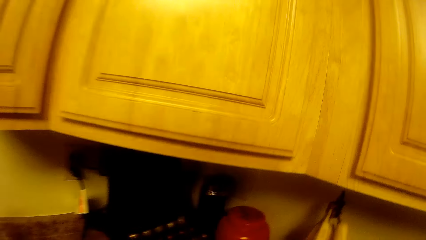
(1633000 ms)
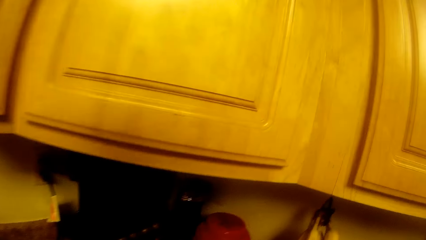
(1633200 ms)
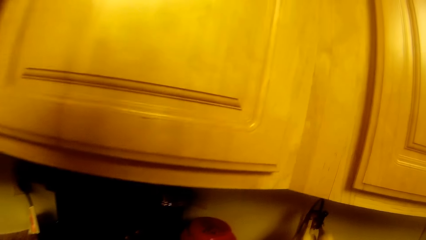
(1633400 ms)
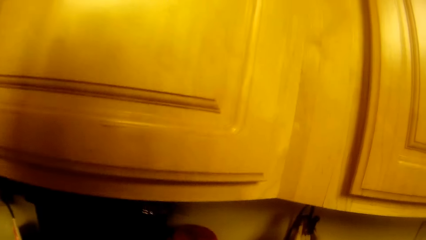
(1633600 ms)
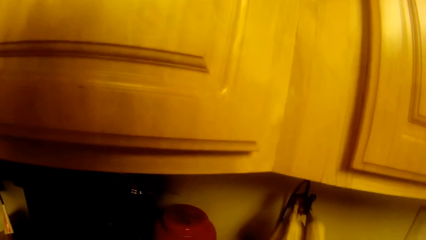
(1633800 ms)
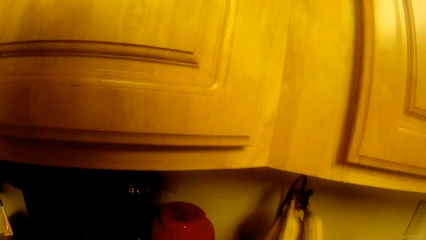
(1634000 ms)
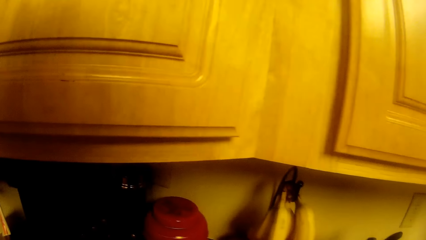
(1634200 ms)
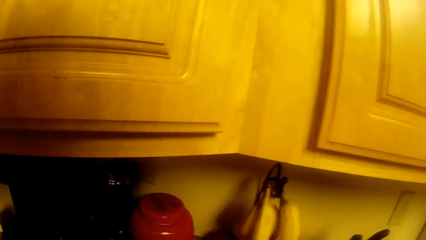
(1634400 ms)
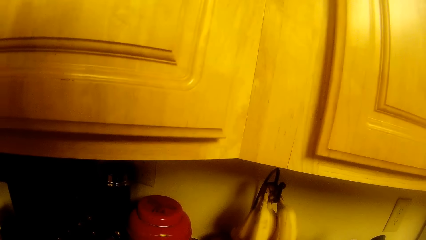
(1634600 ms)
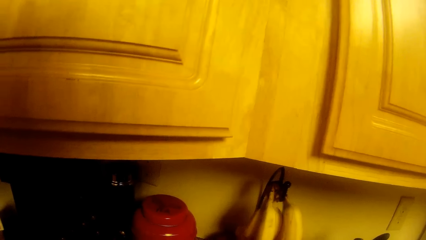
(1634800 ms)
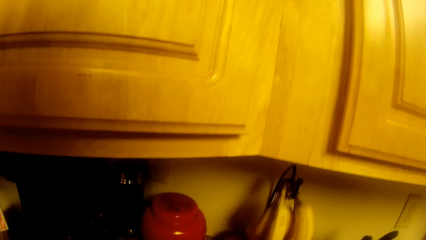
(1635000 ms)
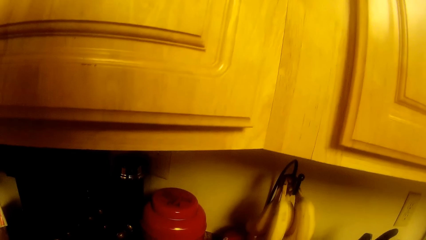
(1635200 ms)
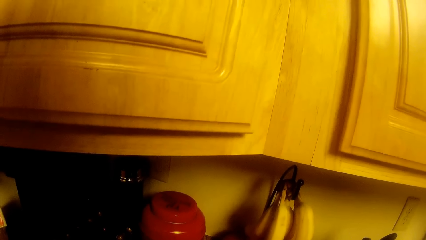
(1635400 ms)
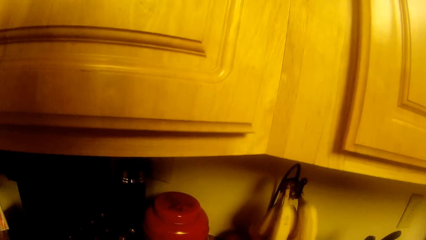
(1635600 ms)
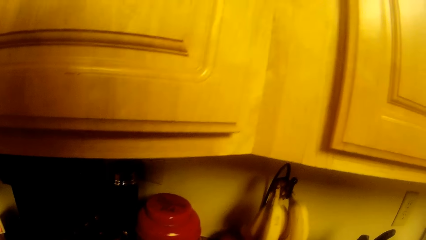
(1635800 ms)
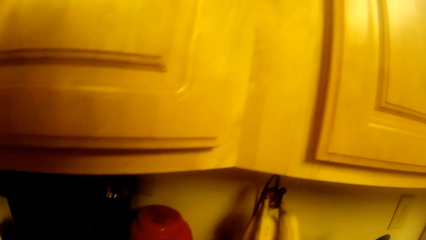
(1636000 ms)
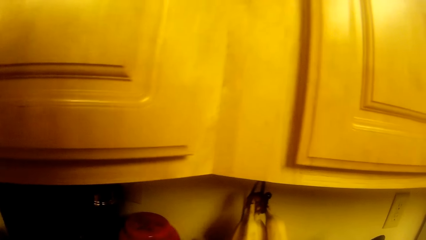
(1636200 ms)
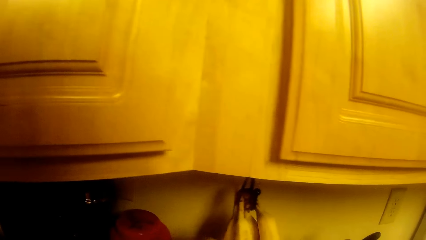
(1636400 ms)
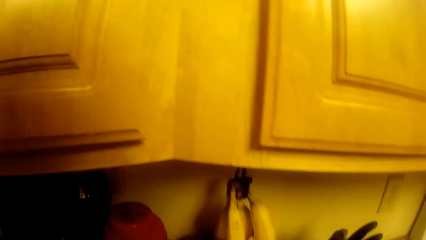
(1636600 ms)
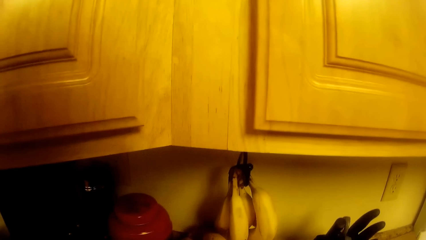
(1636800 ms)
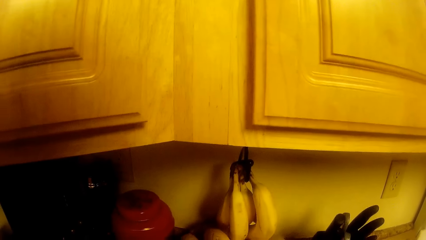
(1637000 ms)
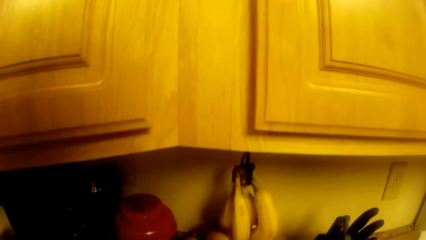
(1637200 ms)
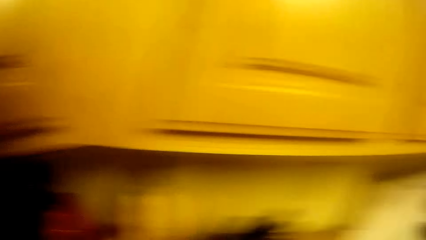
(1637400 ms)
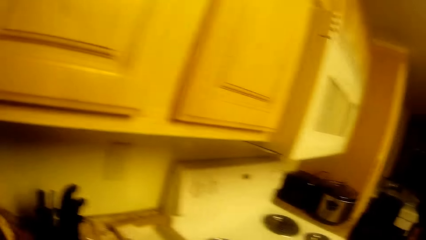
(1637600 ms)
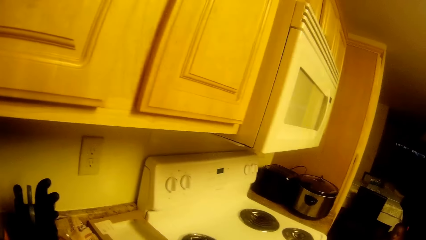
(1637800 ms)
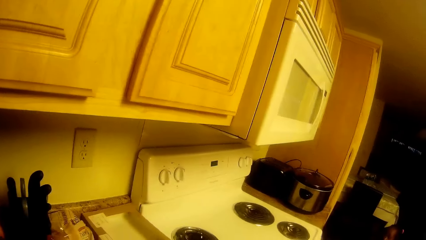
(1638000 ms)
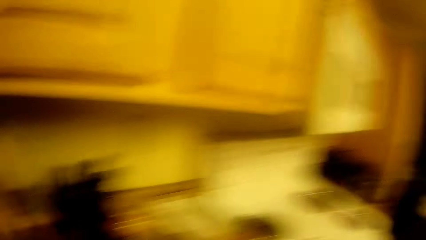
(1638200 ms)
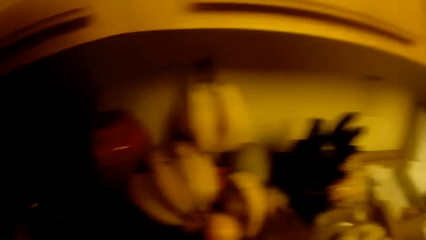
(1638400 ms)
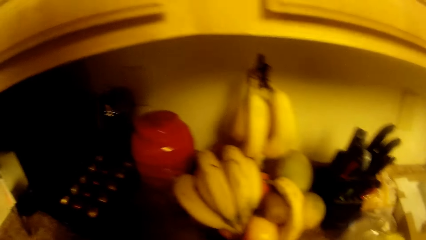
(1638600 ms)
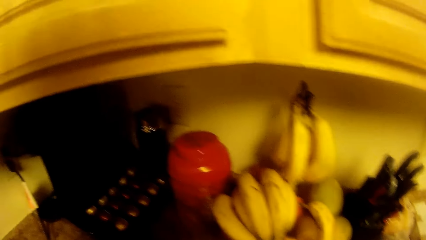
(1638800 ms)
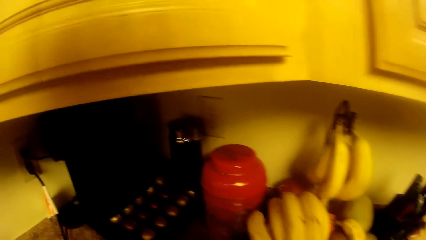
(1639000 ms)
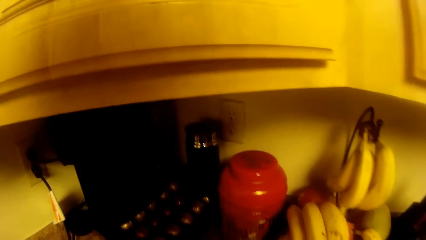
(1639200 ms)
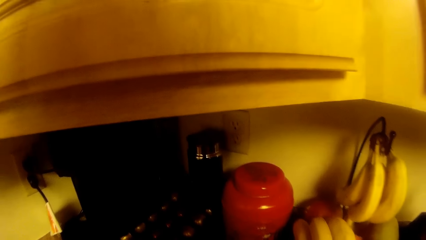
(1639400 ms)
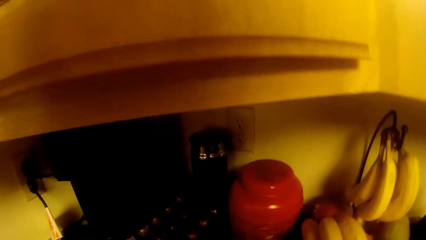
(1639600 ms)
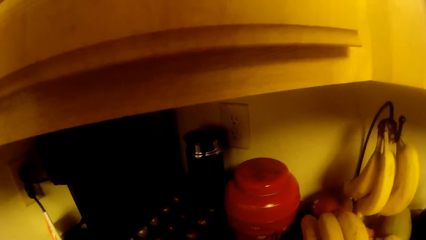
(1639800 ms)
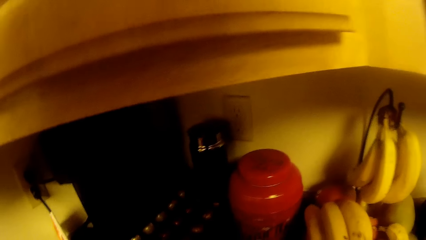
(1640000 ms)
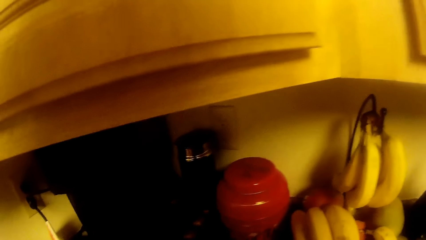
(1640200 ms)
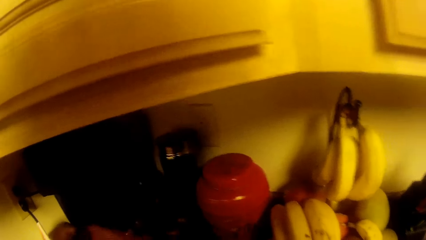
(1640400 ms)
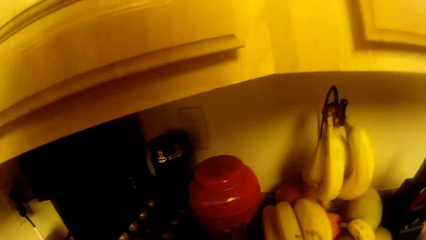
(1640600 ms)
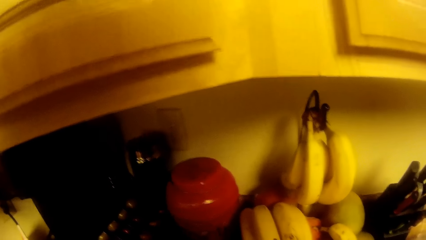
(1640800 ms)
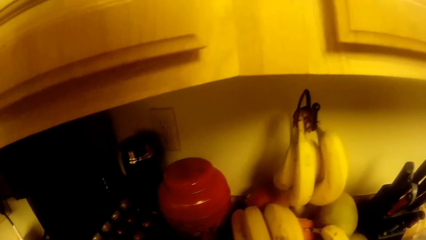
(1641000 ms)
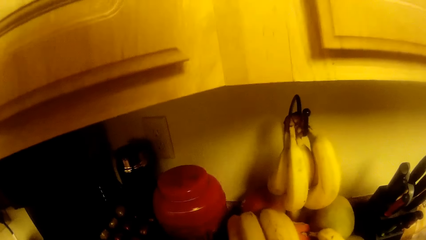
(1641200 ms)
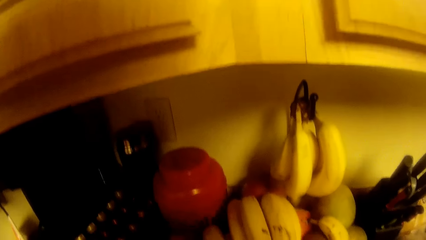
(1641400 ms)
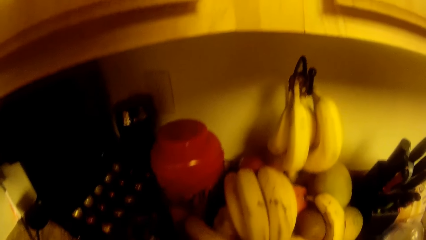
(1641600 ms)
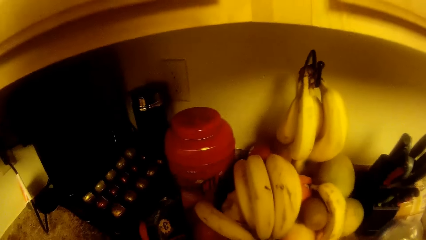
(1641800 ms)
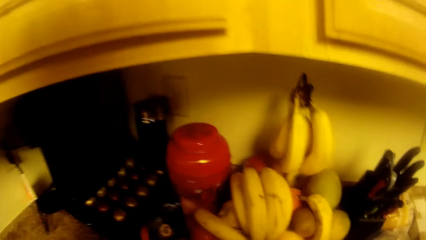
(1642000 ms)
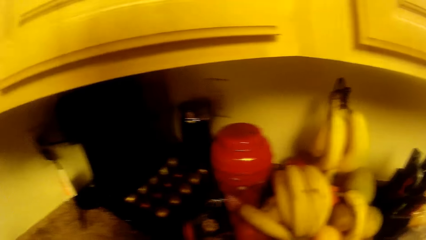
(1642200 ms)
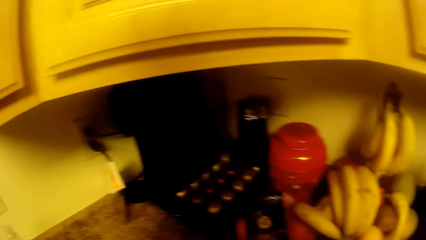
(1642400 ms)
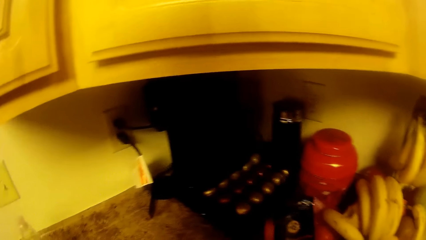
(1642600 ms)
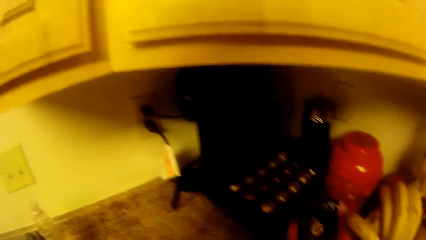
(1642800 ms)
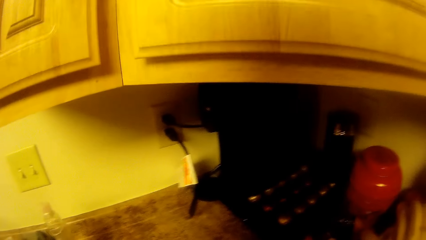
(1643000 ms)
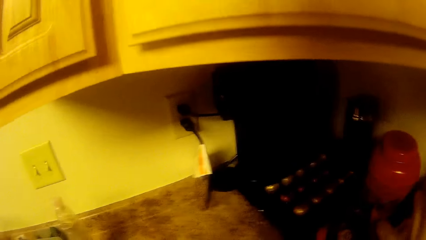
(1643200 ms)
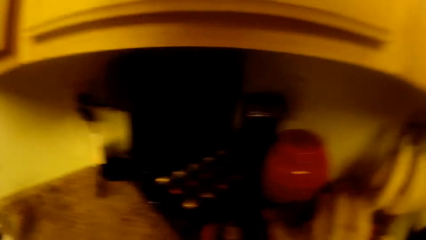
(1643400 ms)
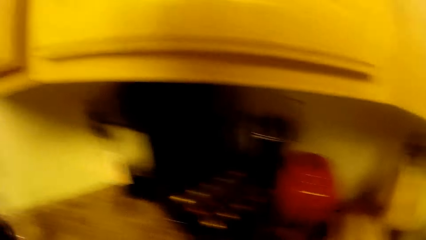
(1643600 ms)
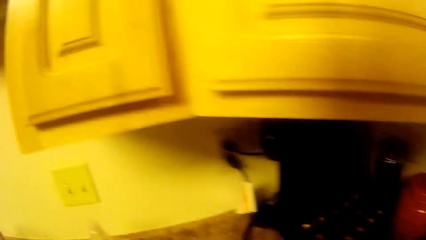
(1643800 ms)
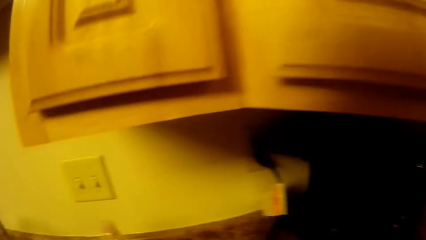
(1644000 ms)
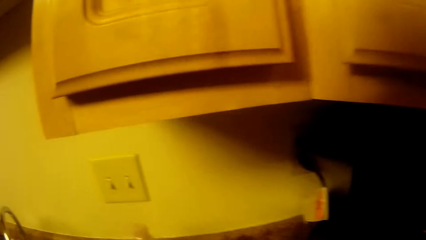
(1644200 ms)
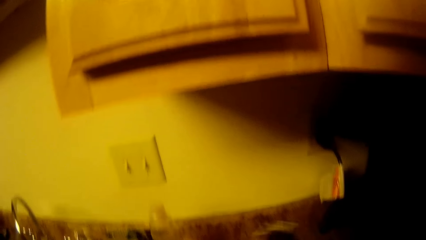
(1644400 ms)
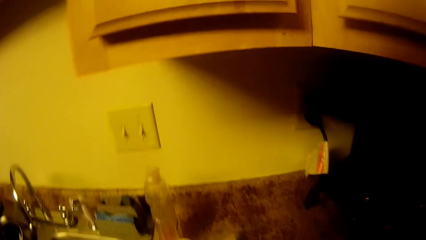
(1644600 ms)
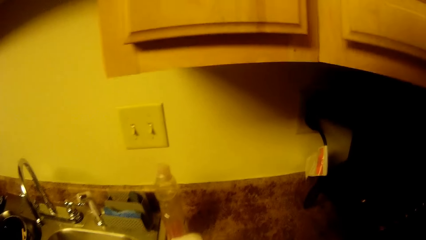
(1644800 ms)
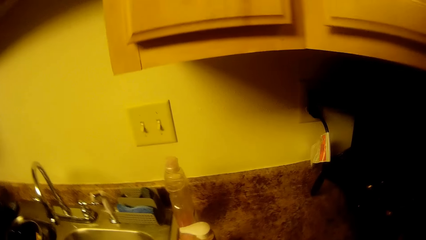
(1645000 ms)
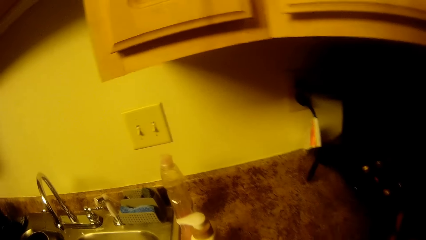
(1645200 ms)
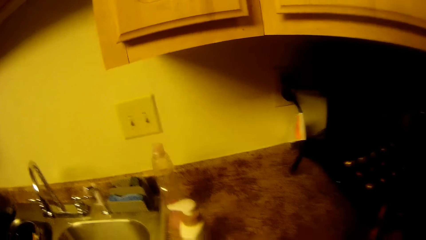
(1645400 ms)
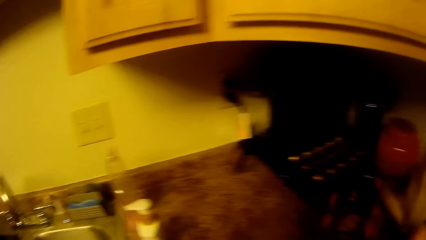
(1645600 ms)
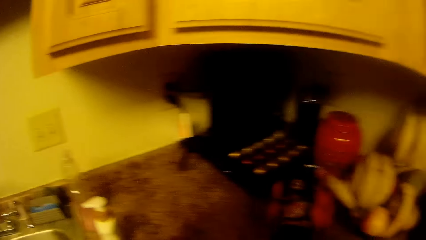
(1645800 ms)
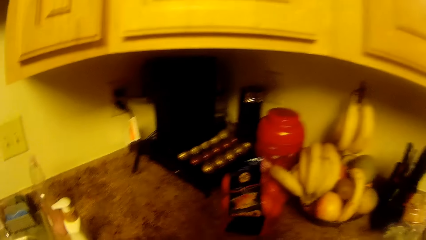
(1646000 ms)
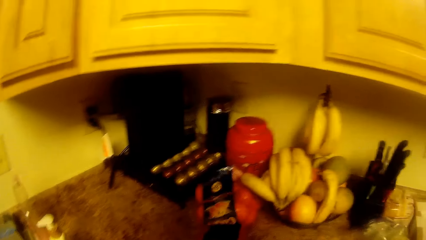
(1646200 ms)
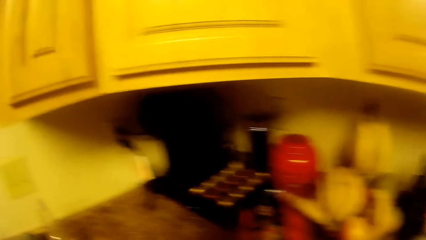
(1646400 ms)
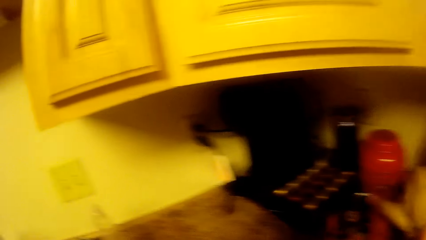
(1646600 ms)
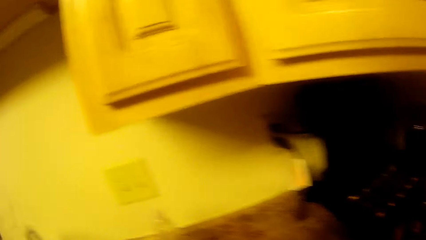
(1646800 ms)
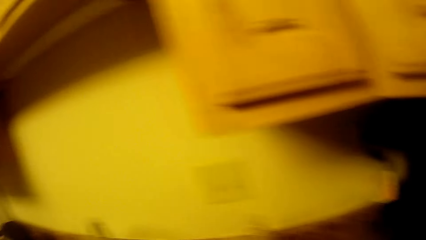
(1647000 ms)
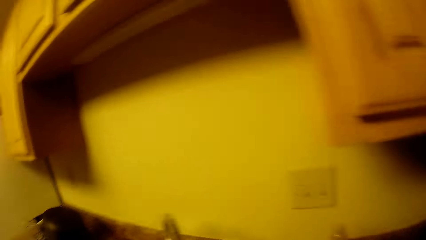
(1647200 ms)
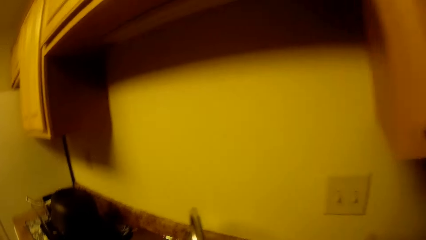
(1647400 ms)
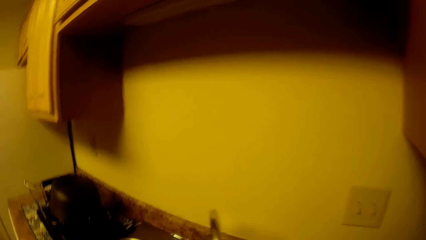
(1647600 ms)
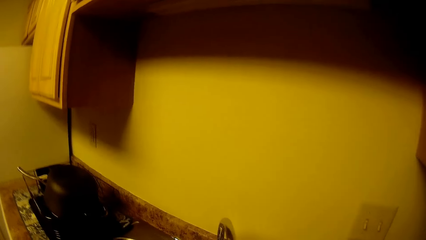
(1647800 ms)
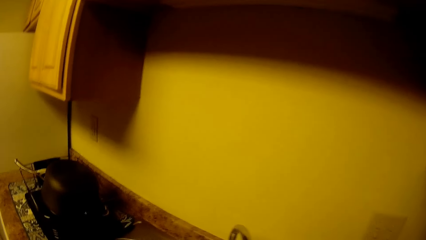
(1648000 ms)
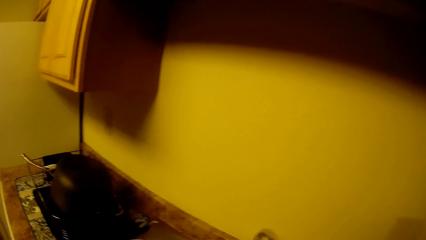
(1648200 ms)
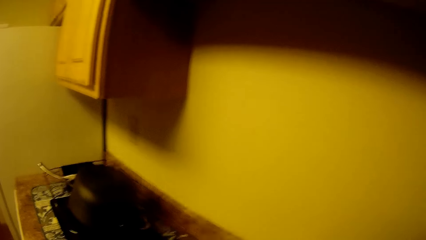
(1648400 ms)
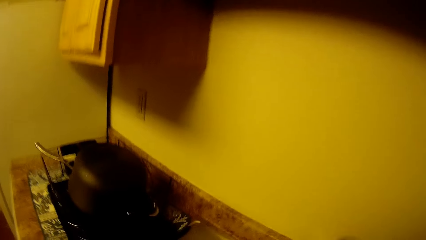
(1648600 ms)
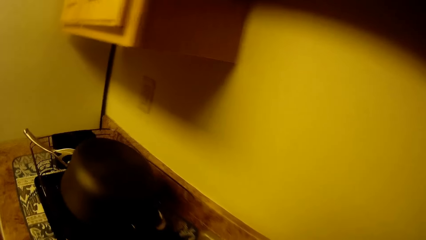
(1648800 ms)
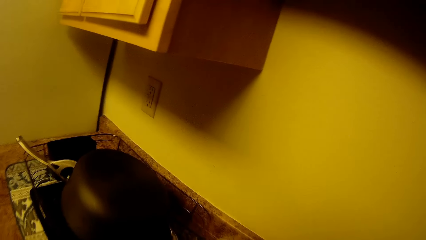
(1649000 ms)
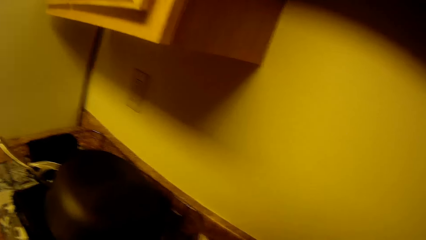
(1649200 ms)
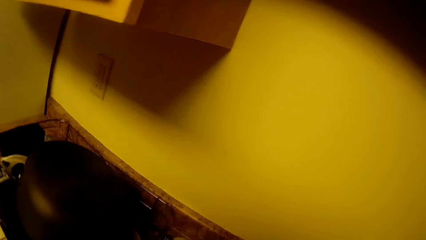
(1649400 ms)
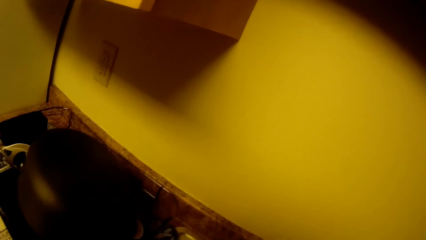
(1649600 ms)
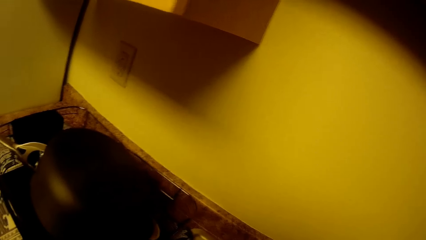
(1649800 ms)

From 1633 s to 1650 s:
The camera wearer interacts with a girl. They pluck a banana from the bunch. They look around the sink table.
